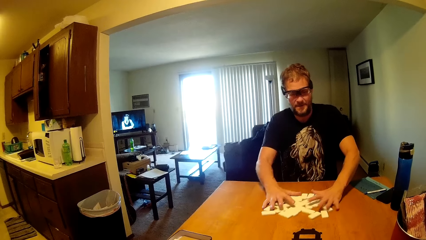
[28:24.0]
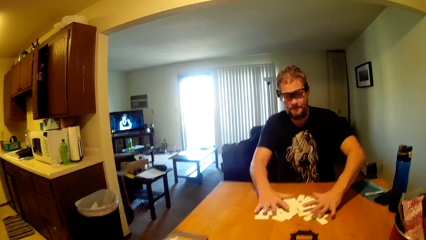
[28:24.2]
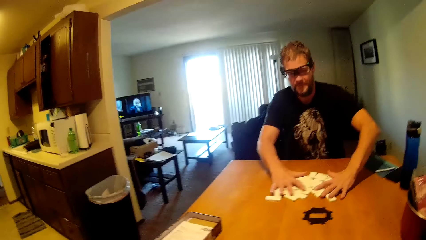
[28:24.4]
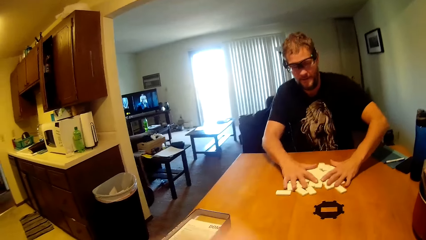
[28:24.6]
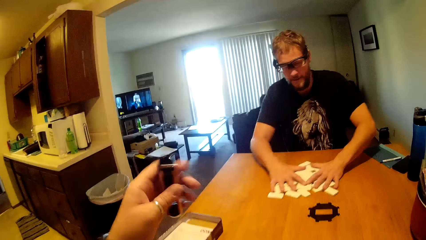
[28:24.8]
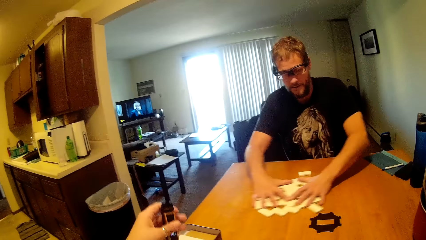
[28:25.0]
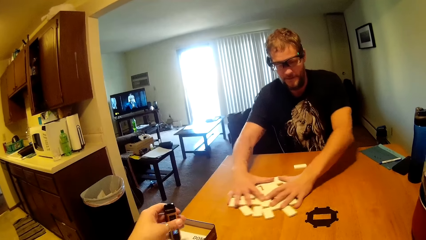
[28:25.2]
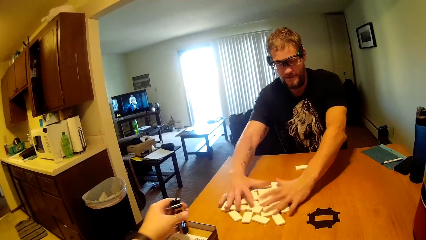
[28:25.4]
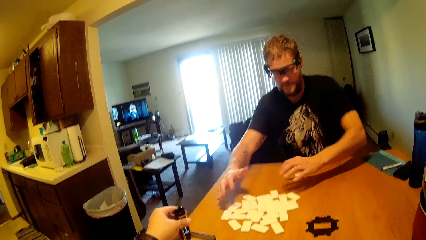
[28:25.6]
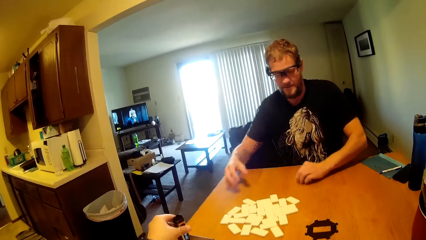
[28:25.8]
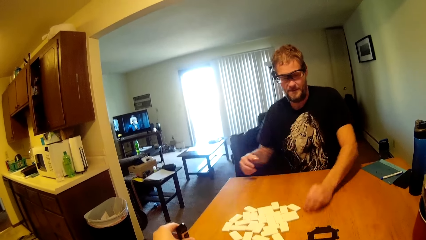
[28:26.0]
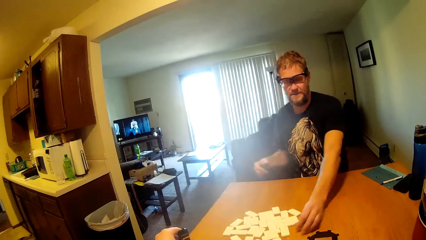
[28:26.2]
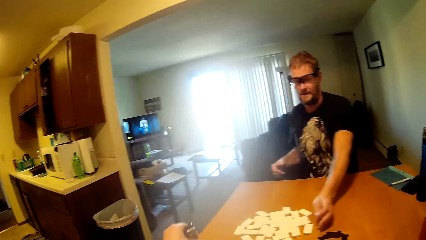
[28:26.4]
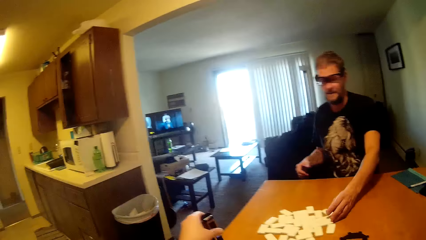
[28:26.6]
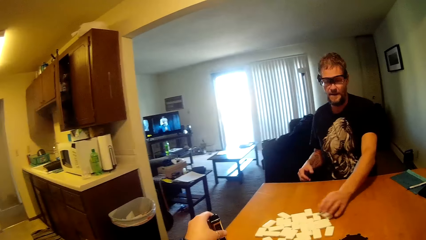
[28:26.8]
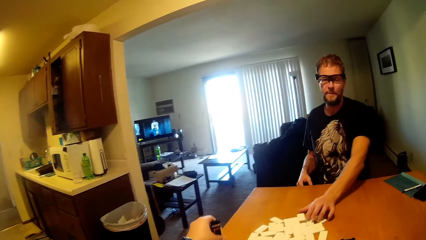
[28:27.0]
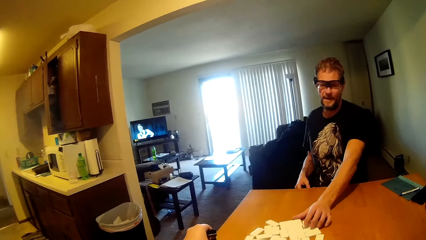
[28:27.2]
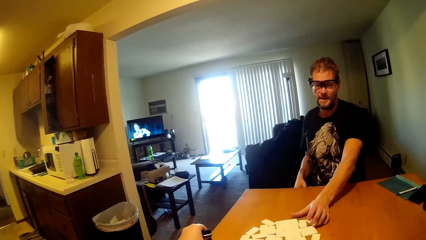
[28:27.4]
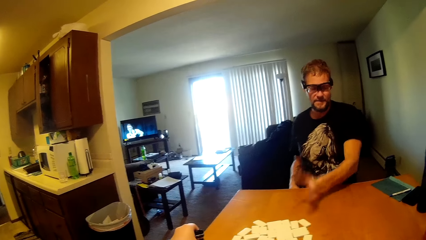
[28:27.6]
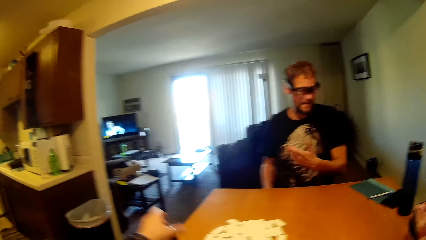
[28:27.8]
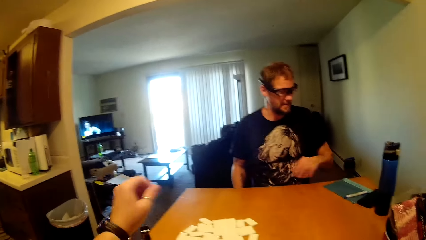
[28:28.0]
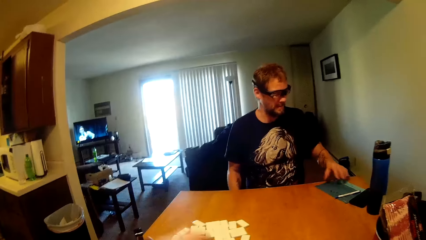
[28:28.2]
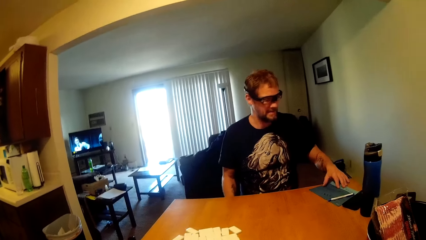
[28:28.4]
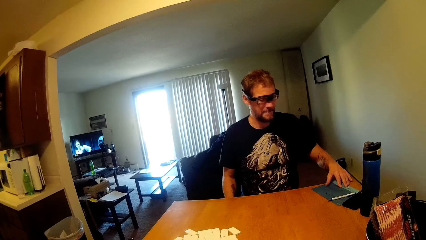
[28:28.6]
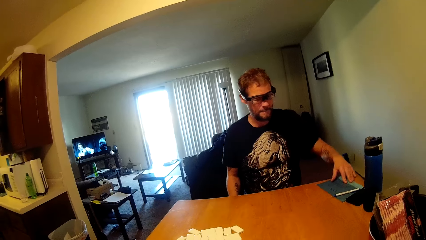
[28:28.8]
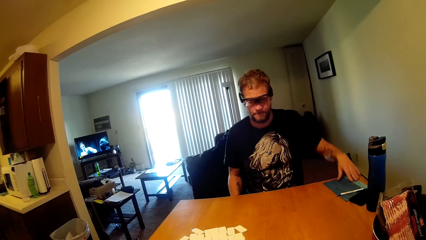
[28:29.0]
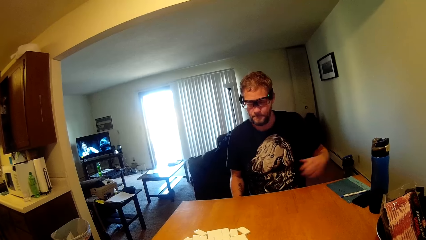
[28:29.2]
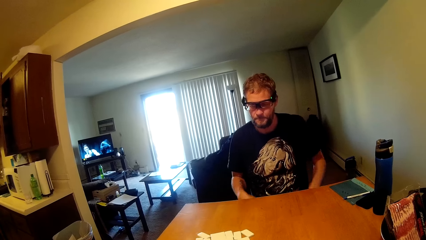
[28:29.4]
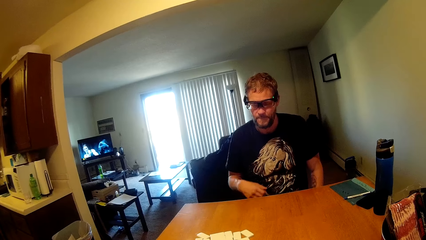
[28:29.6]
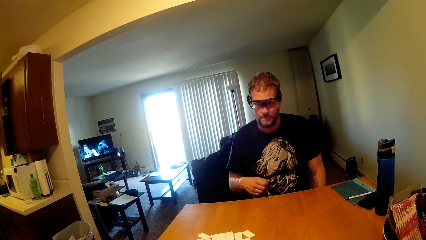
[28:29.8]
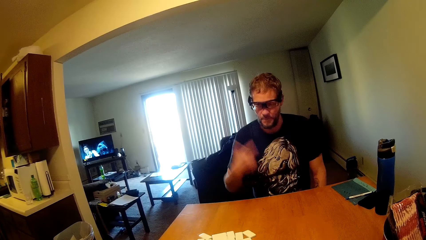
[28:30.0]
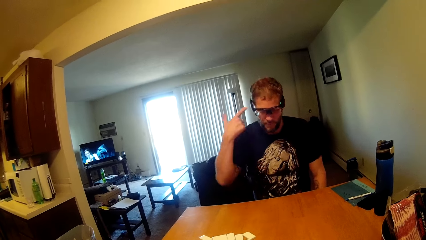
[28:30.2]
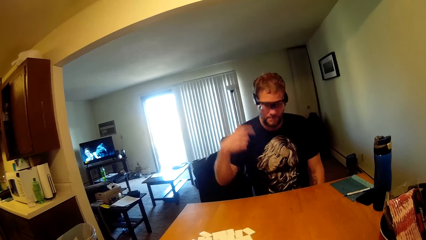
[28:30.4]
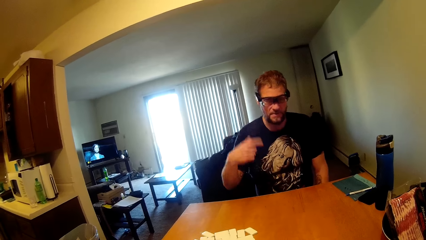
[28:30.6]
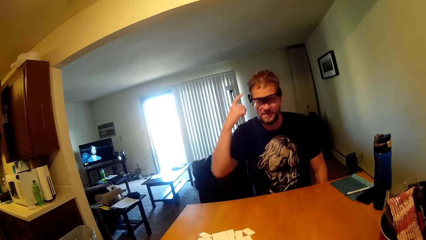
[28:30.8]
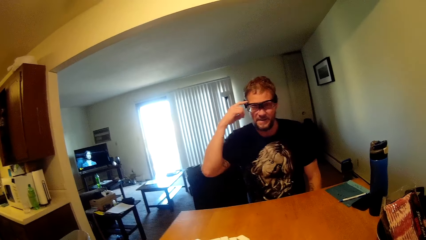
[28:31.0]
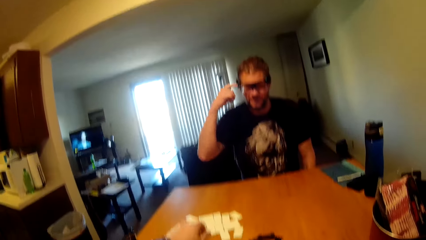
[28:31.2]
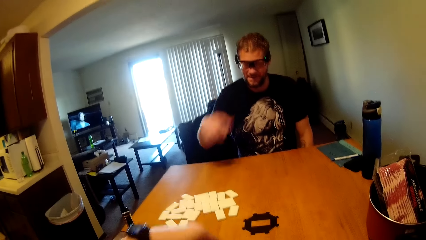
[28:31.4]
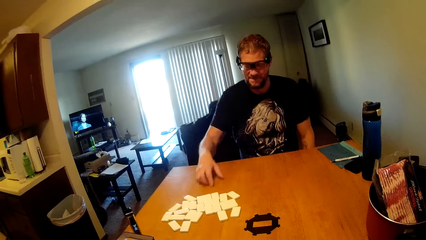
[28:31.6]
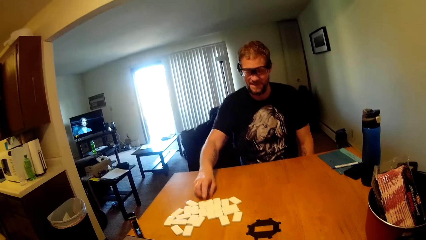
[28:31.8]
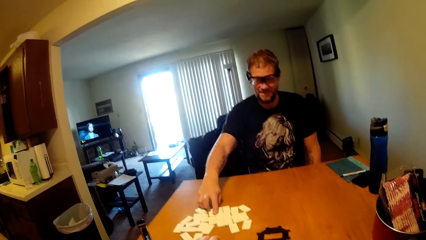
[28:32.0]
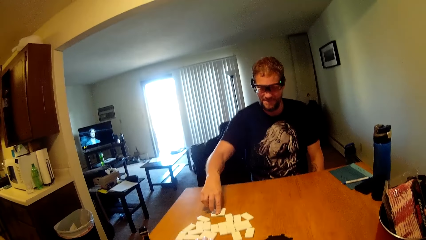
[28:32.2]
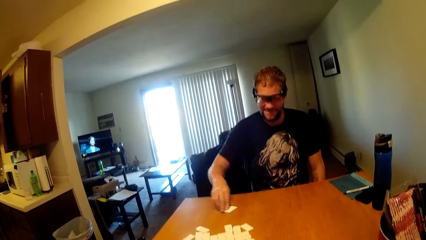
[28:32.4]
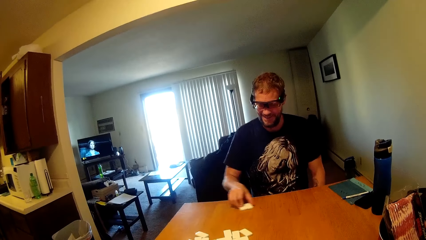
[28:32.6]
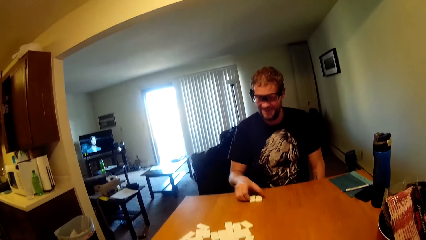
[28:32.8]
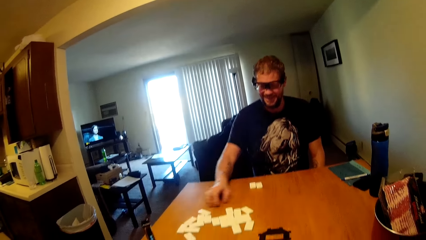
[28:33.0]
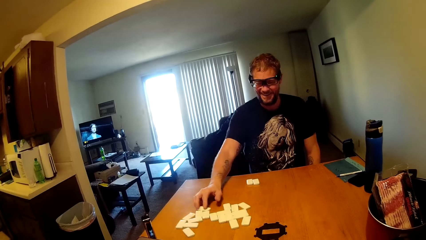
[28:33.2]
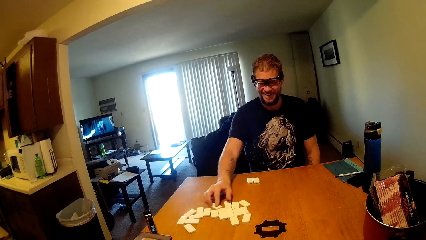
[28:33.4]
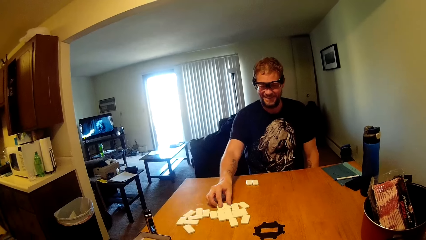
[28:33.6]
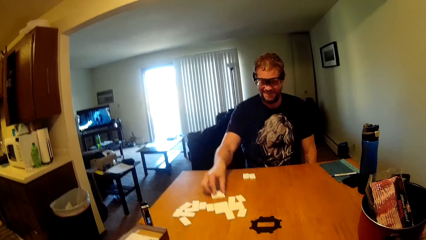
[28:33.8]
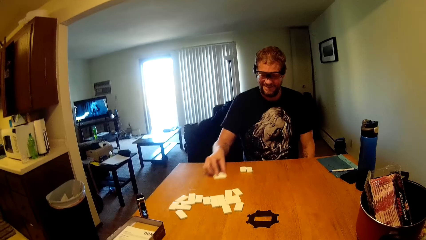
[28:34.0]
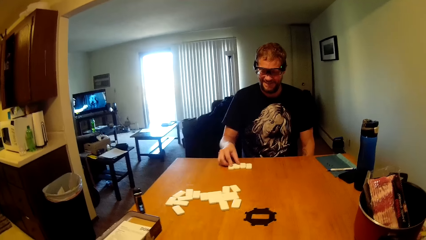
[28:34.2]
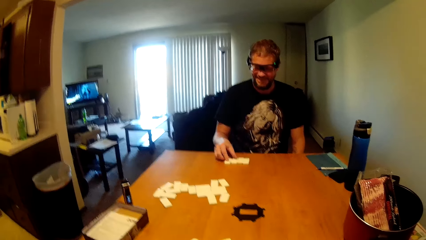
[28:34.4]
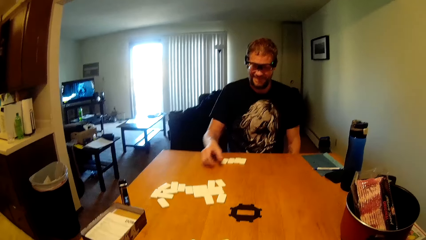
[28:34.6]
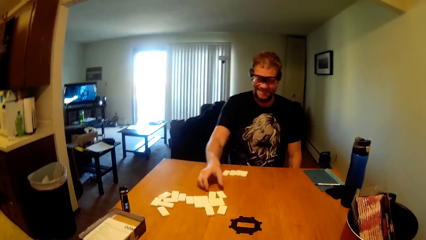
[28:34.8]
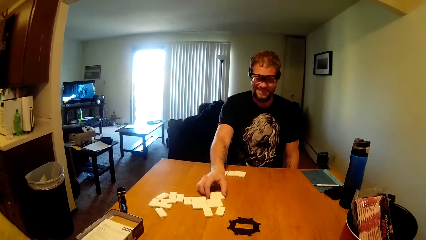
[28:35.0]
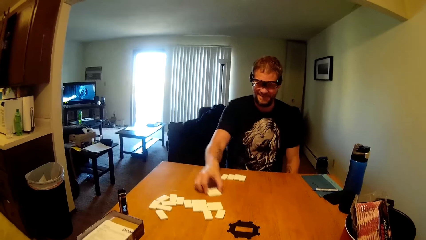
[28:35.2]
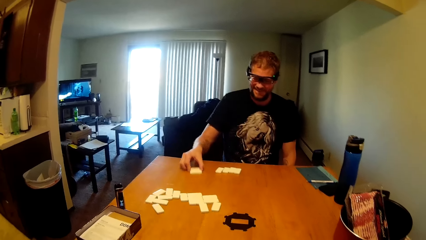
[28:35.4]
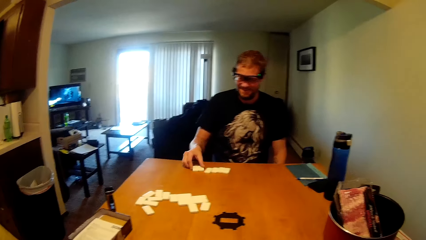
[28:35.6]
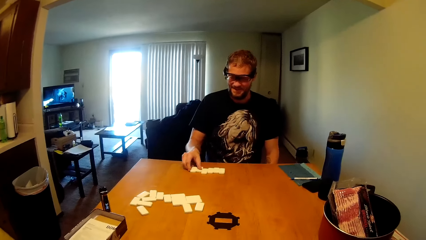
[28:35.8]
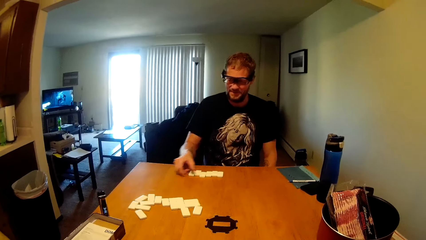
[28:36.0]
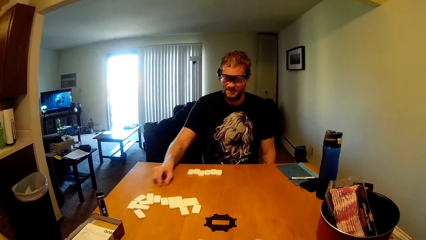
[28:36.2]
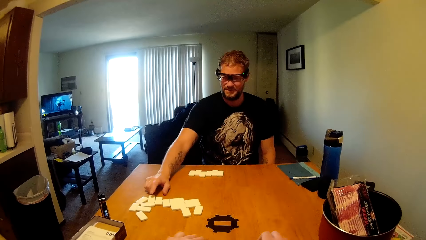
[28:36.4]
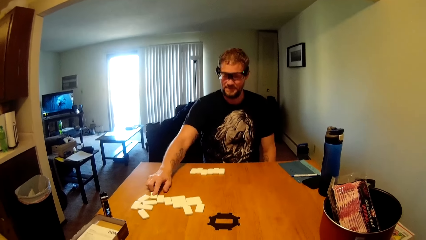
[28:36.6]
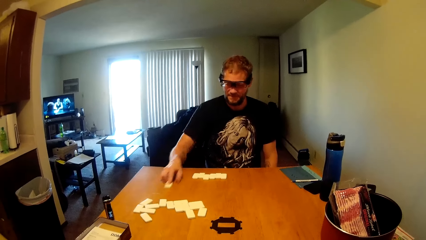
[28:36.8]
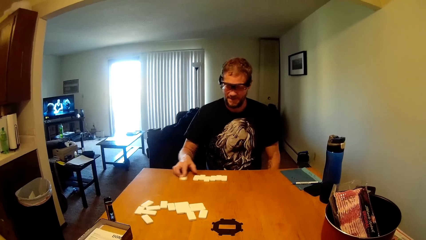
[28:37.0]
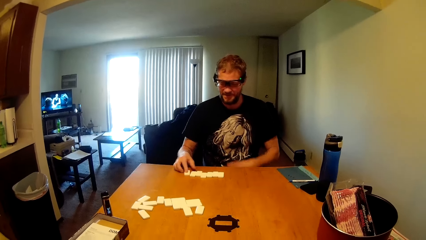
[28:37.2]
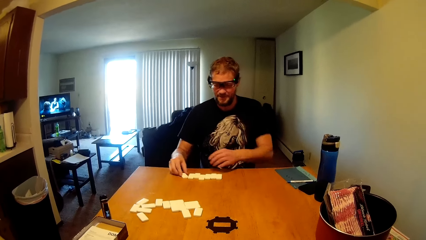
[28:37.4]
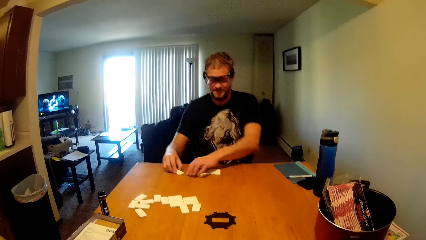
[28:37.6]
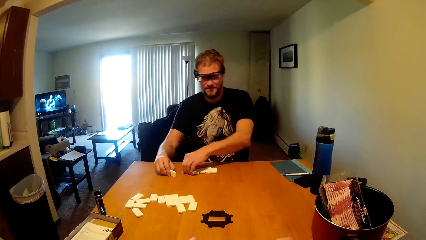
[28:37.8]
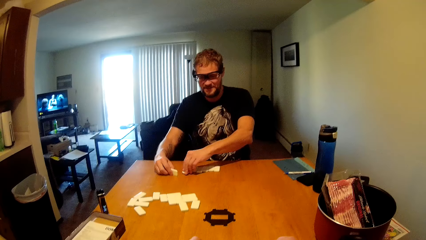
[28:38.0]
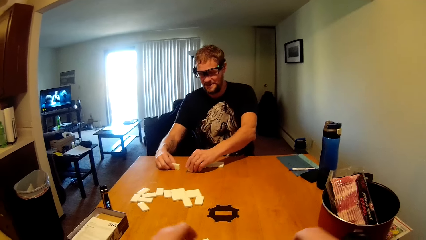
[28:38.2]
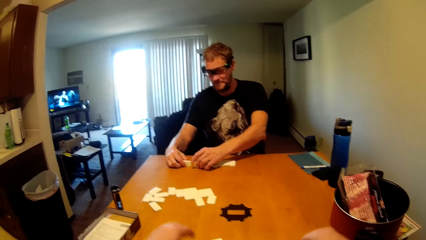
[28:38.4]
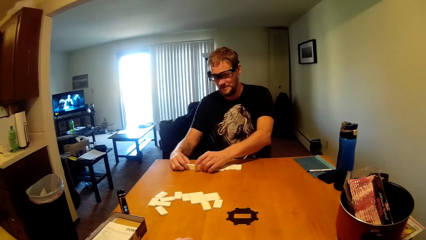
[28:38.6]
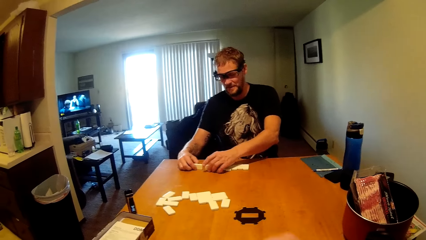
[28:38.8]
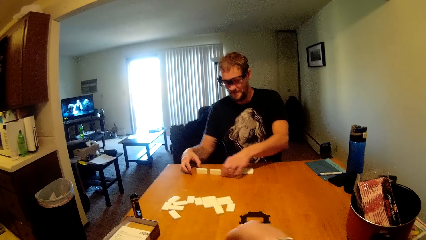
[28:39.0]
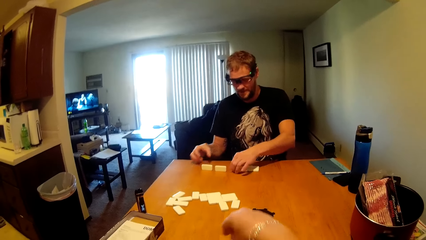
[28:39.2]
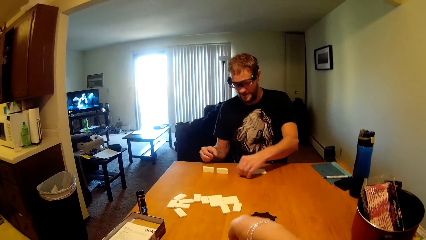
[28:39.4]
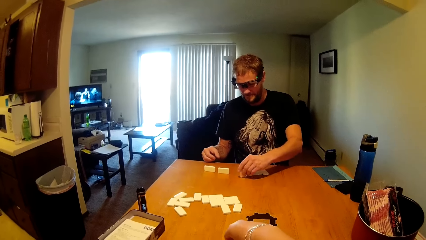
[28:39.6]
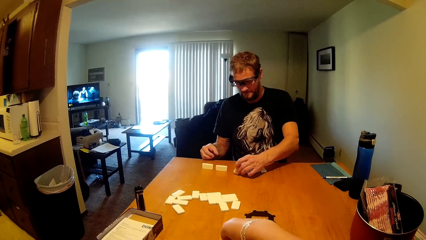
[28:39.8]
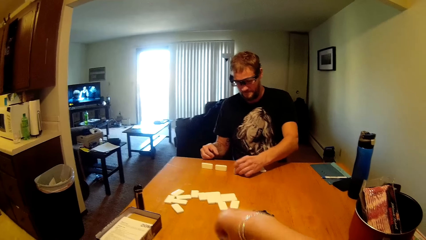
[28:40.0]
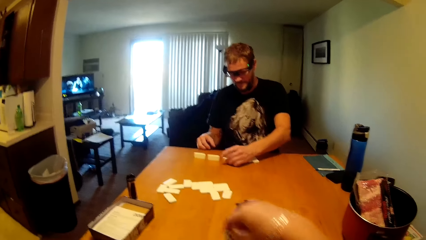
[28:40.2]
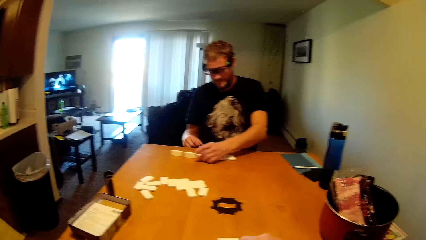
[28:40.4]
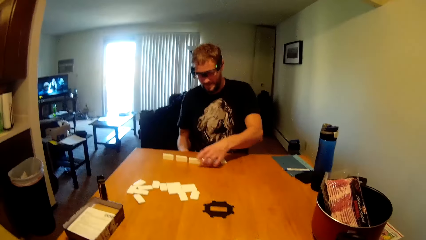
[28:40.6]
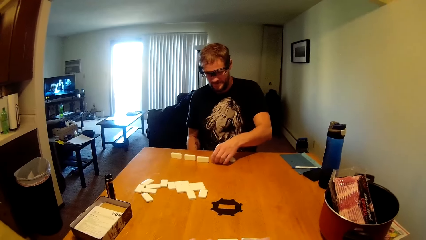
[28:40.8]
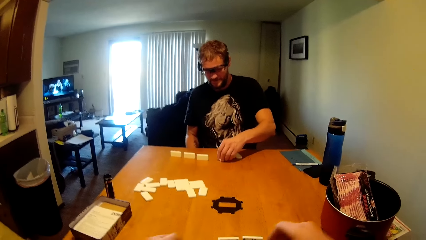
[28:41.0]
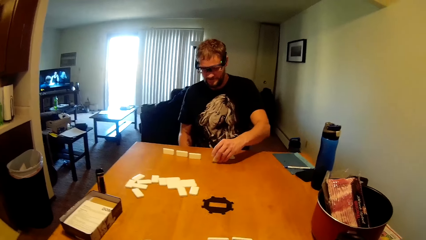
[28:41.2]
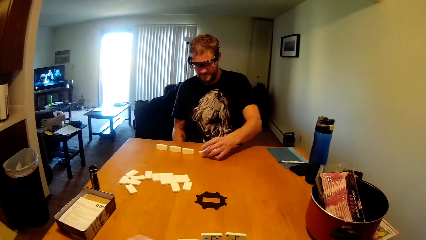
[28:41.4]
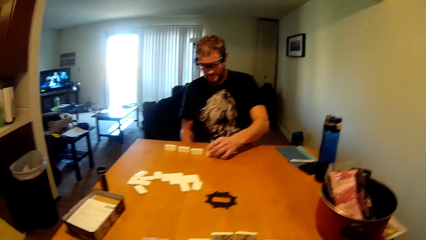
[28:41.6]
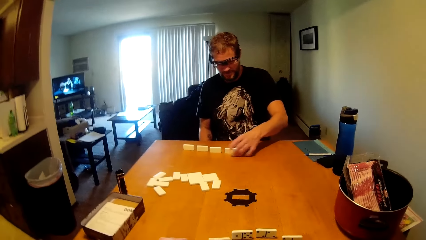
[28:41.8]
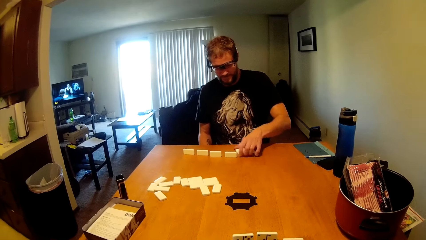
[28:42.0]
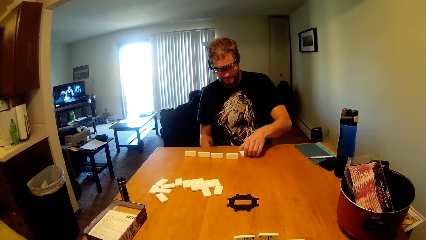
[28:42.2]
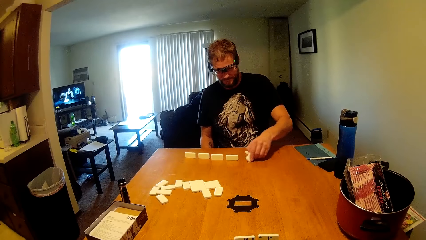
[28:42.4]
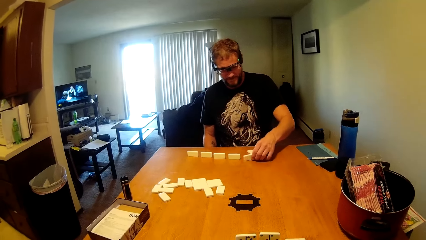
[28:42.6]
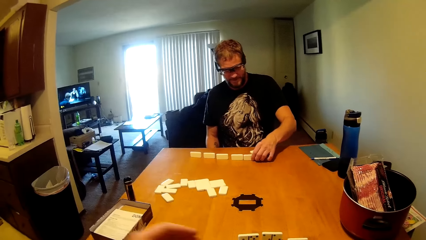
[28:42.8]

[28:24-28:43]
The camera wearer puts something on the table side. A man pushes the dice to the camera wearer's side. The man touches a paper on the table. The man pulls two cards on the table. The man arranges dice on his side as he converses with the camera wearer. The man pulls two cards on the table again, and again. The man pulls a card and turns cards on the table. The camera wearer arranges dice on his side as he converses with the man.
